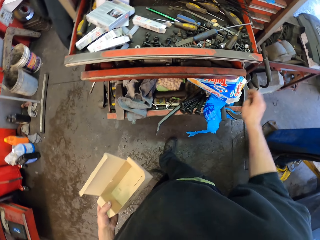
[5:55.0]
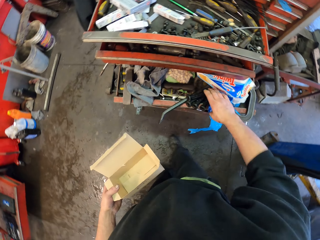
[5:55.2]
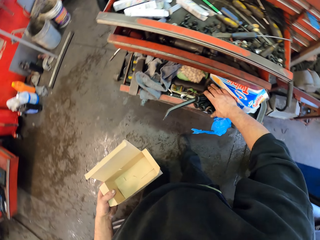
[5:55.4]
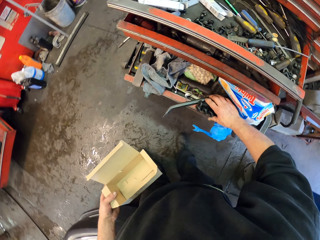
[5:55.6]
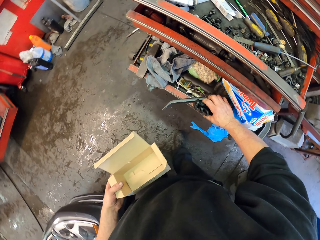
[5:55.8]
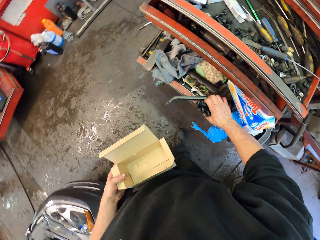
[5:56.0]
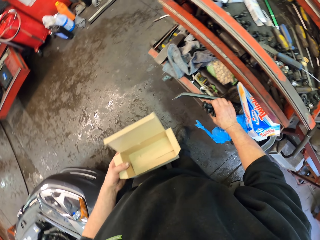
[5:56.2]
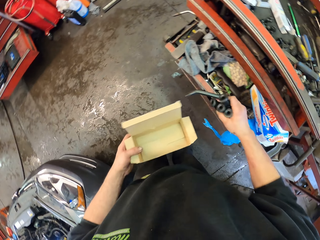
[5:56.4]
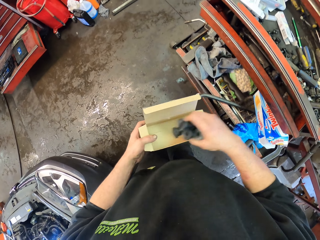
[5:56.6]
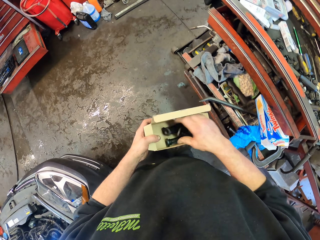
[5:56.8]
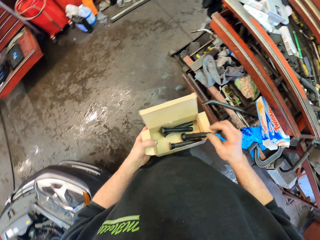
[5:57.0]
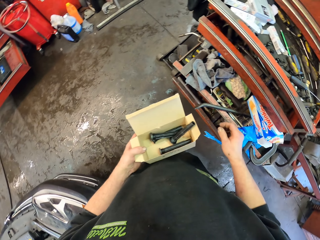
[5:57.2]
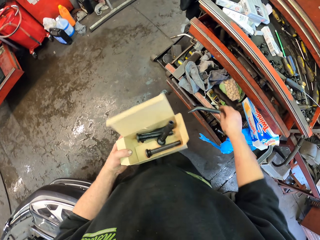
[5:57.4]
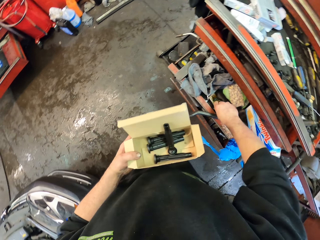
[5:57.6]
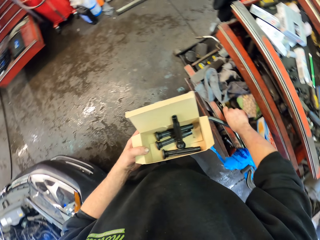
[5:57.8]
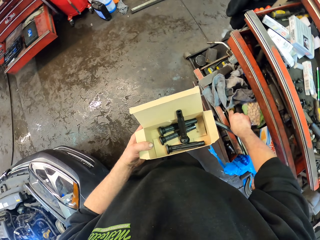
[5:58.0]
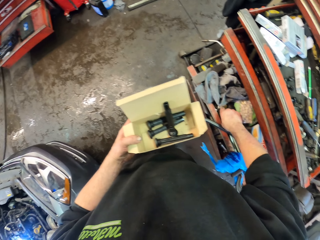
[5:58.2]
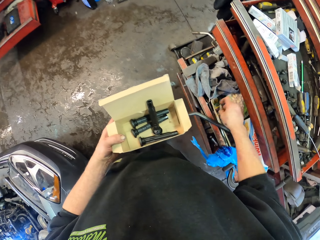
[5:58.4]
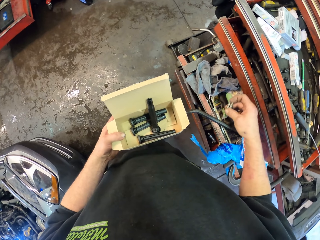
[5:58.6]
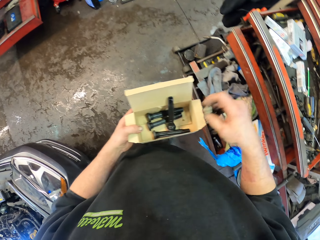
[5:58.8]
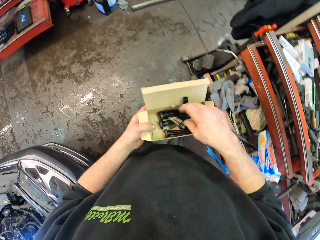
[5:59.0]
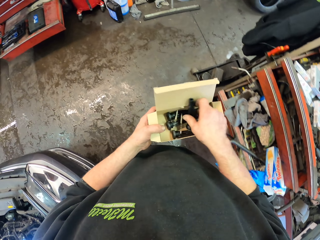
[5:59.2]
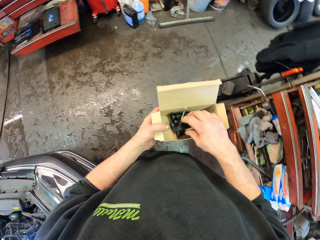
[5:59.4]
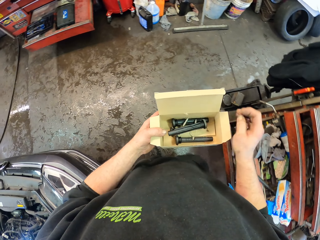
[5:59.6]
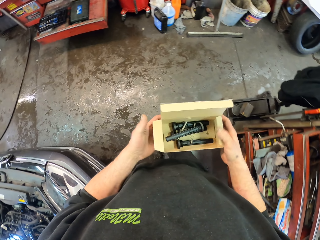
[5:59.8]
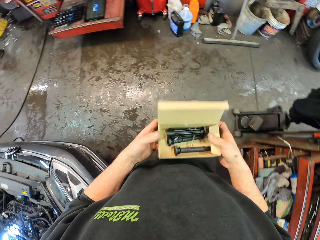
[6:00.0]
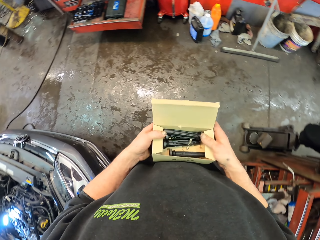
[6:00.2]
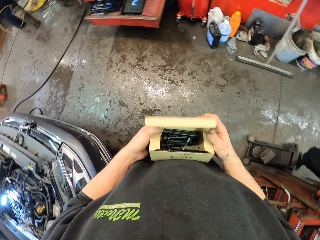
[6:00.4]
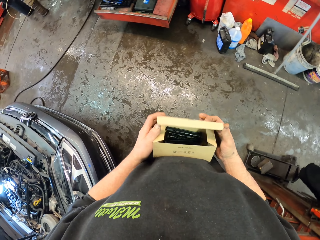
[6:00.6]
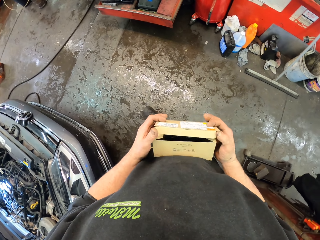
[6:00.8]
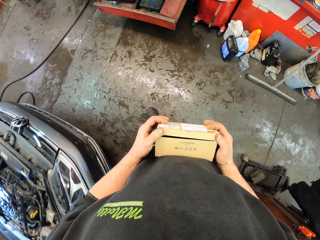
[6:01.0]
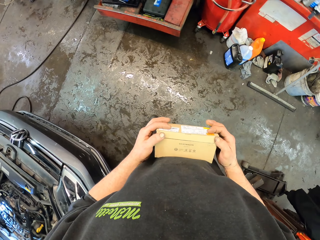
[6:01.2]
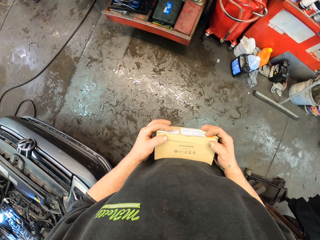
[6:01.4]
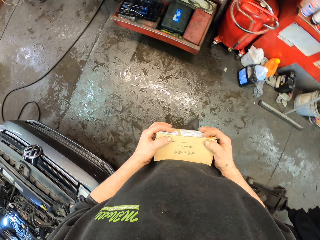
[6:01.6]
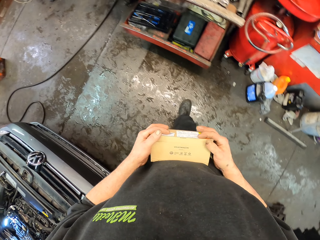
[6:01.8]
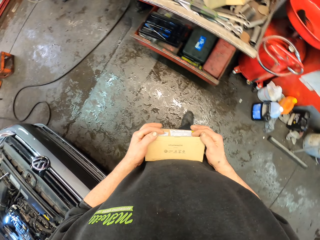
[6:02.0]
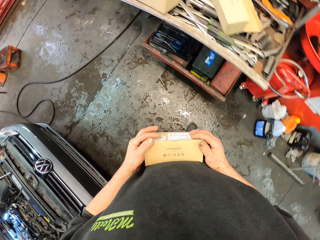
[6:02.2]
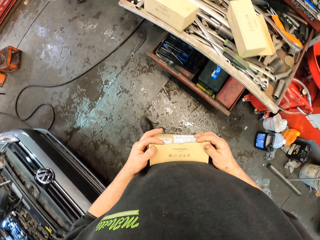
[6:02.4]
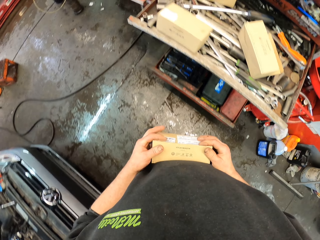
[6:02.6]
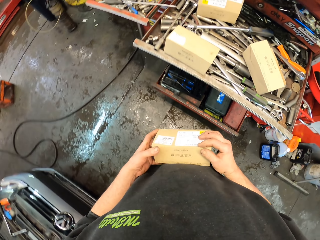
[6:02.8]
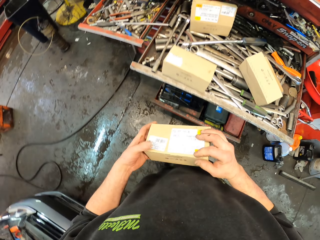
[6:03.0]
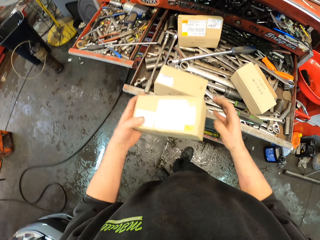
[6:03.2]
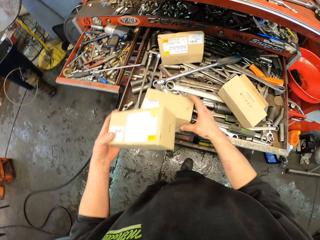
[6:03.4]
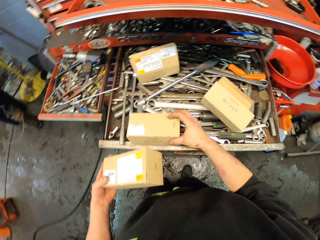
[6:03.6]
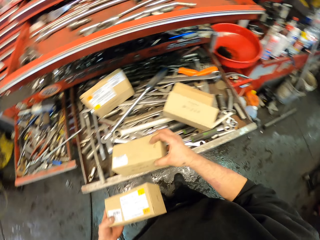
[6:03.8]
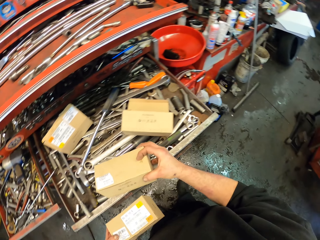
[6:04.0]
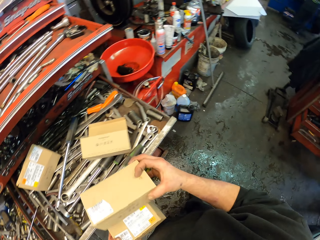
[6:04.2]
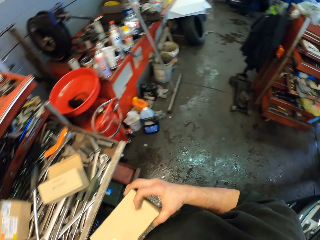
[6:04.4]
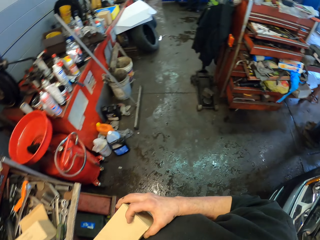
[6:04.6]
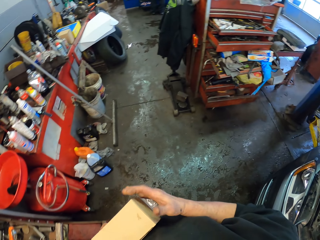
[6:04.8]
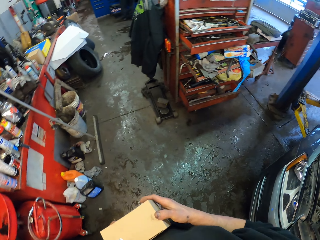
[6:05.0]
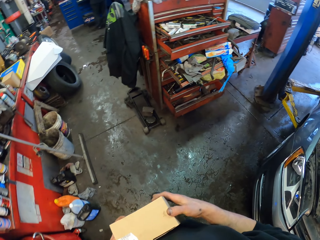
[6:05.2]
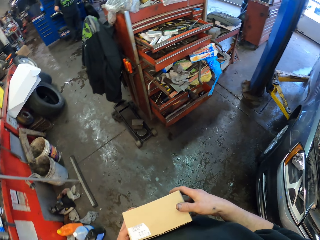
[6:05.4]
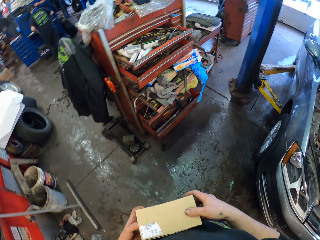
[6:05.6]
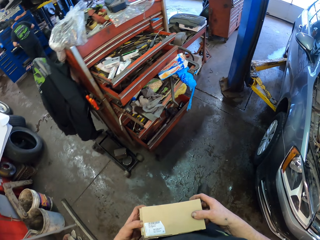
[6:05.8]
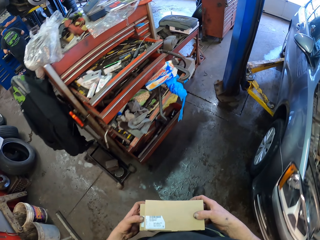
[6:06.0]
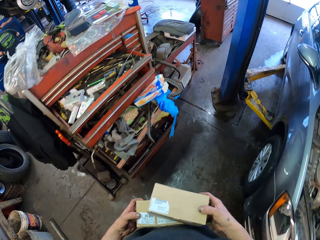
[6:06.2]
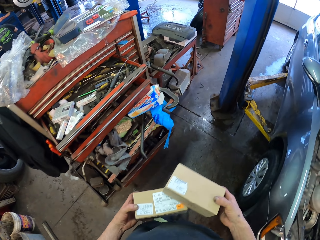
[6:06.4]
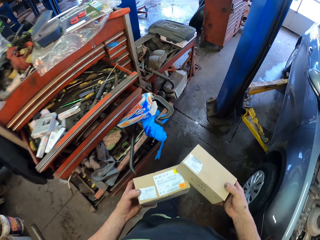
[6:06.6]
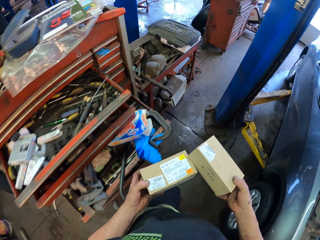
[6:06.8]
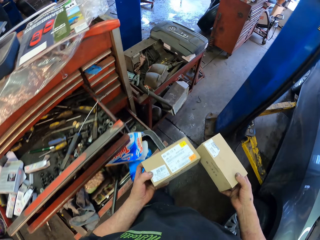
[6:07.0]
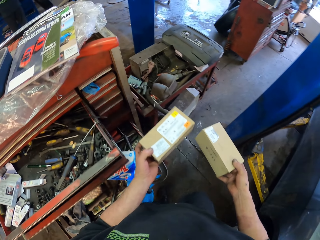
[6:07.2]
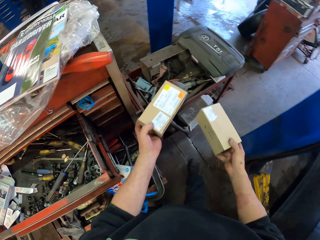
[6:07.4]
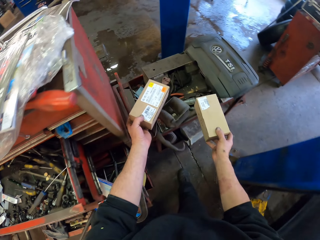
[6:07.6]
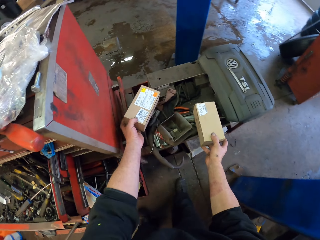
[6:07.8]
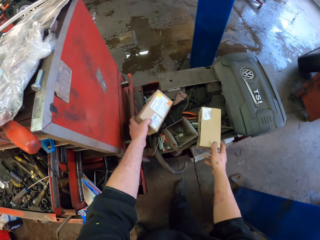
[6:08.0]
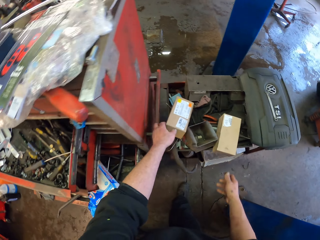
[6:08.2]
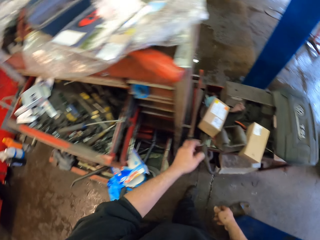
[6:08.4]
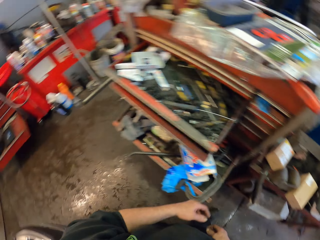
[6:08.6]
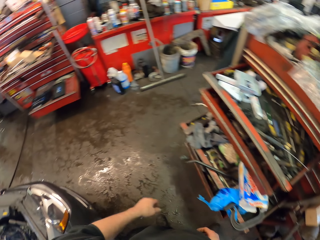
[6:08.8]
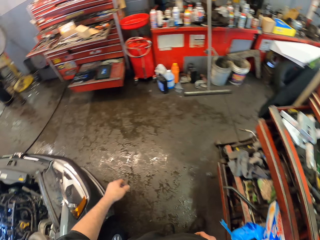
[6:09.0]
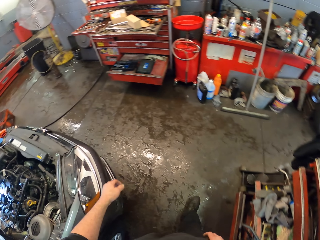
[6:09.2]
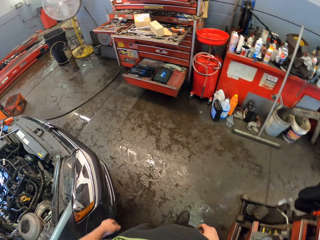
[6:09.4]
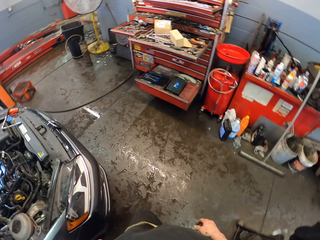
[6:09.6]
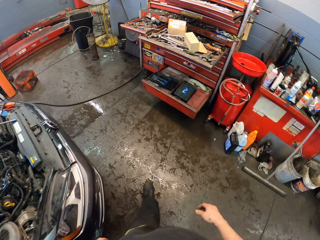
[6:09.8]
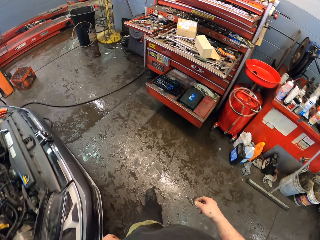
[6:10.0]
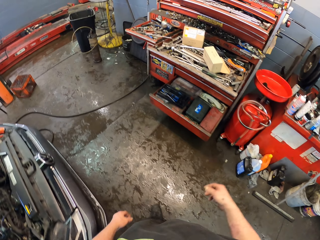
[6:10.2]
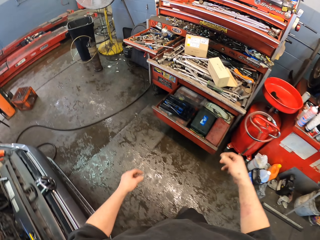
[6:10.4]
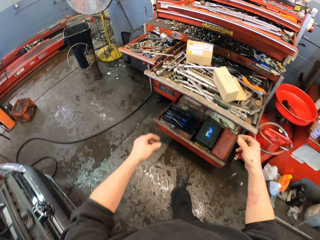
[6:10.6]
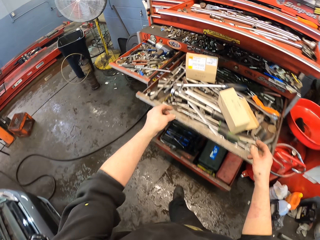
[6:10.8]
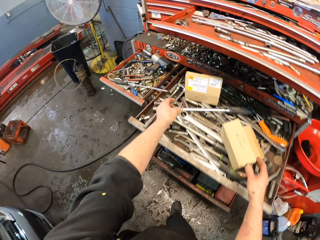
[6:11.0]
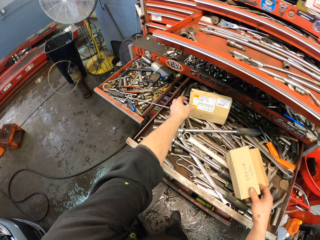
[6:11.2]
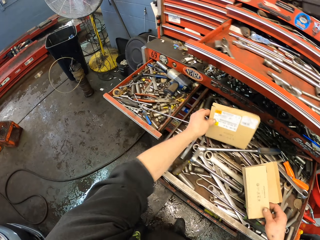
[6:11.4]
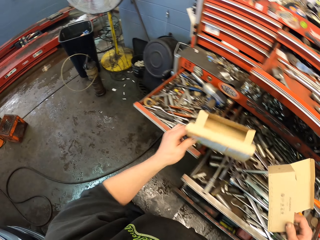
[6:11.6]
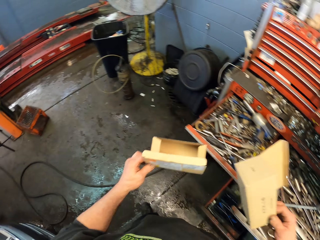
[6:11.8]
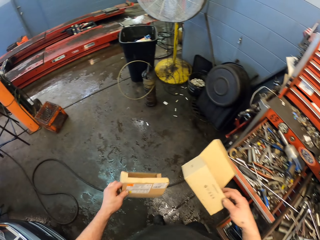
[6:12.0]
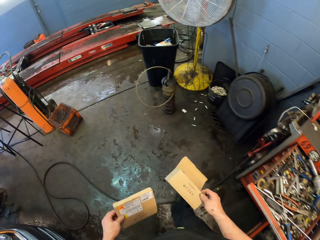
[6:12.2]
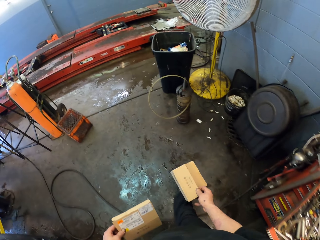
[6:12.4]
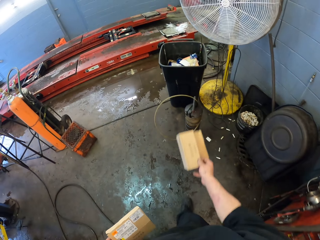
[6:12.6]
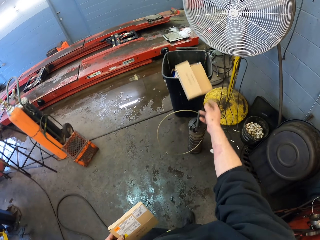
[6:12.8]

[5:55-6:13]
The camera wearer puts the spare parts in a box. They close the box. They walk around the garage. They pick up the box. They place the box on top of another box. They walk around the garage. They put down the box. They walk around the garage. They pick up two boxes.

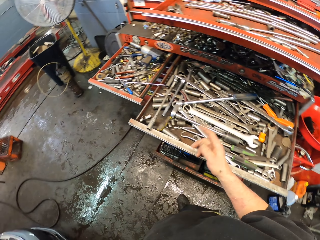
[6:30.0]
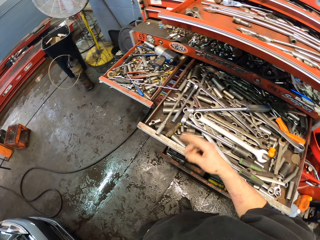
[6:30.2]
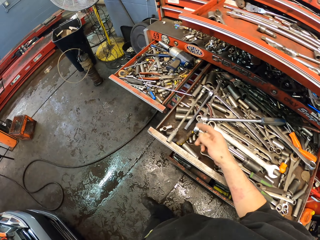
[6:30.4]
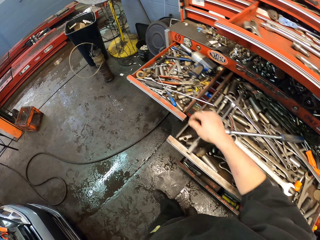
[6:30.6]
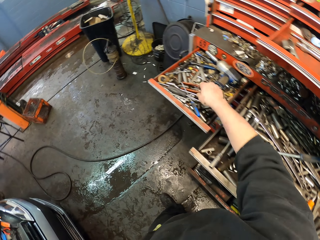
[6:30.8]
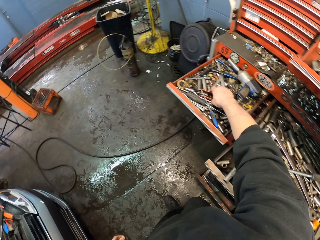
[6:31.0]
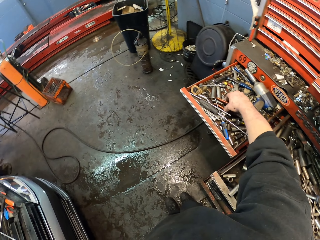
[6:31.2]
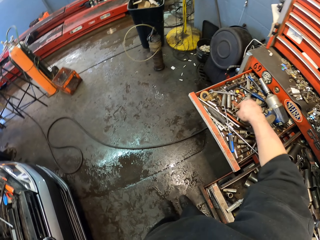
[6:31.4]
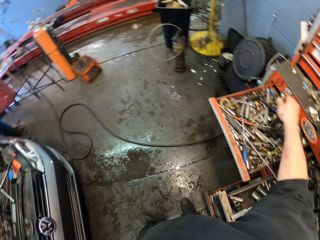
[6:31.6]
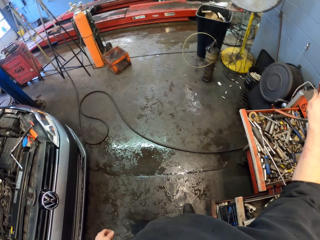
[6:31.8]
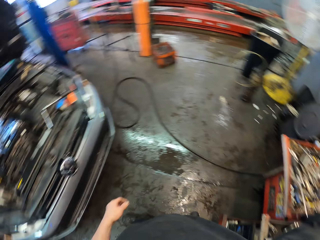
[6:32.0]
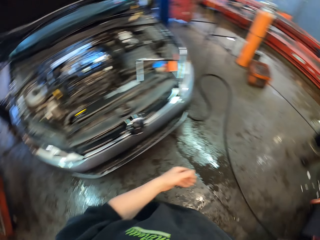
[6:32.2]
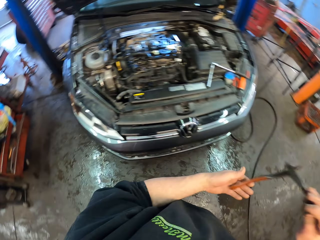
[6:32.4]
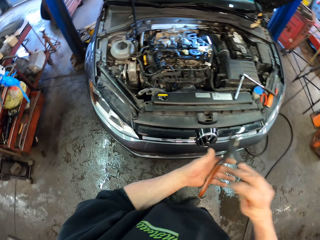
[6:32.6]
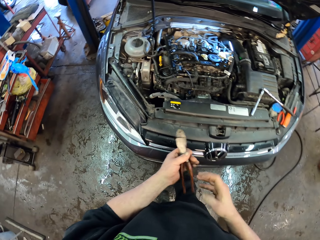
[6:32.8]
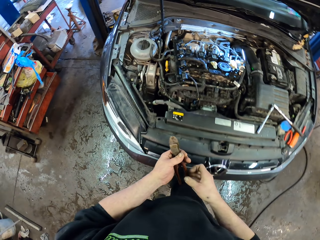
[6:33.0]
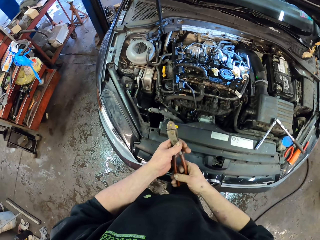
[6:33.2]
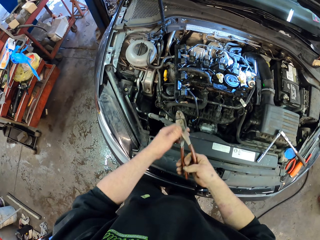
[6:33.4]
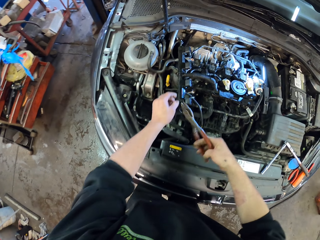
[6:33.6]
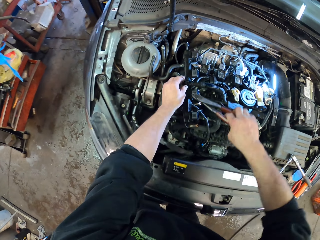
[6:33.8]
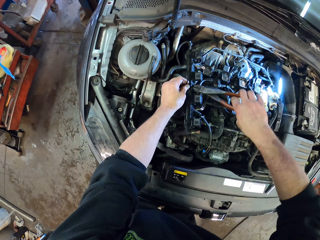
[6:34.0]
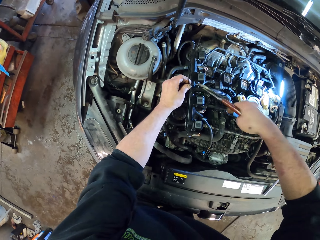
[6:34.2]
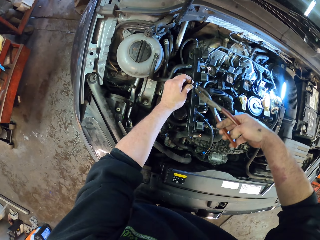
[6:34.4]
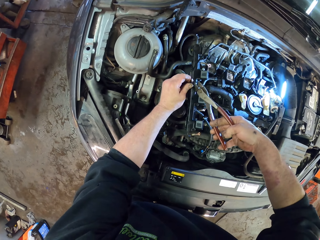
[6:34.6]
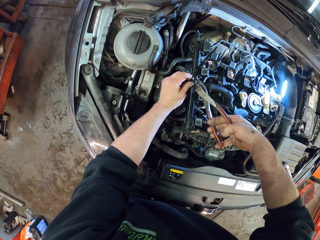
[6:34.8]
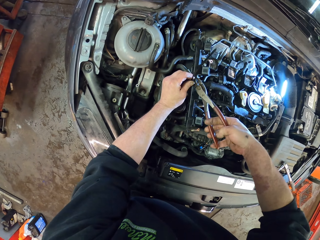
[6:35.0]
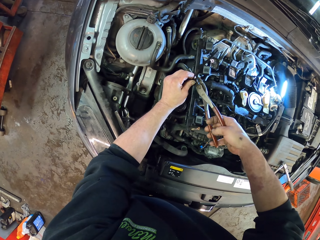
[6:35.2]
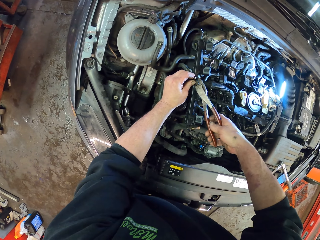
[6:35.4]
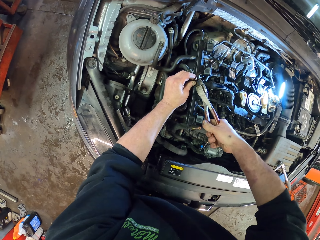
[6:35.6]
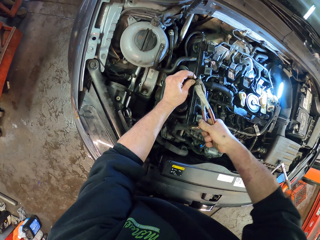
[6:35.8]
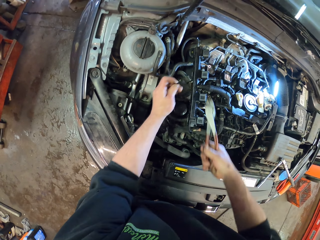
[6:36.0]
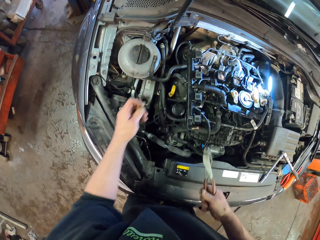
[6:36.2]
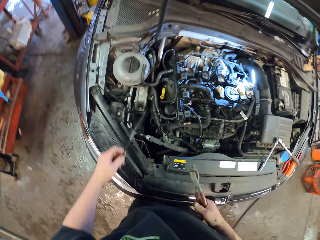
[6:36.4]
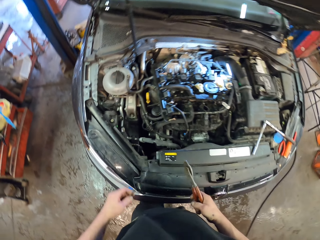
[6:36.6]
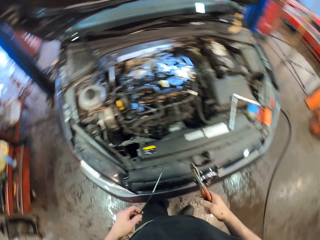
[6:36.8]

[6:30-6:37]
The camera wearer takes the pliers. They cut a security loop snap.
